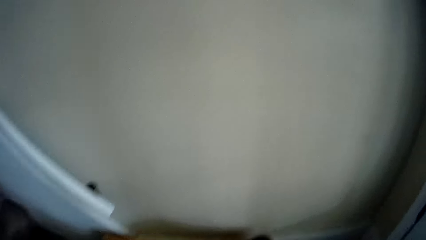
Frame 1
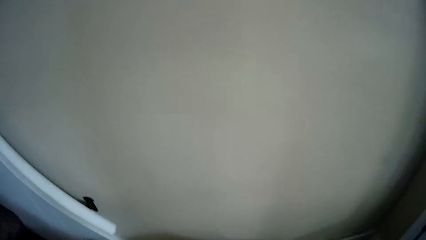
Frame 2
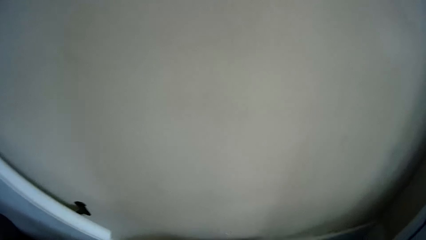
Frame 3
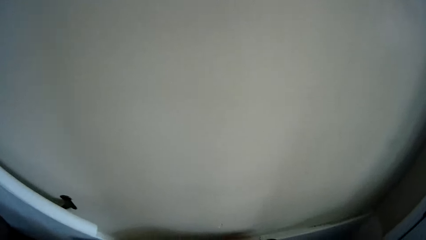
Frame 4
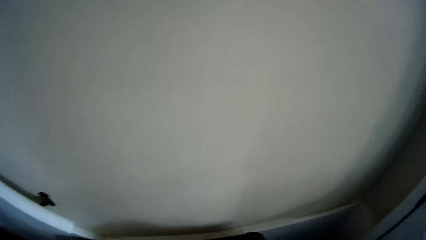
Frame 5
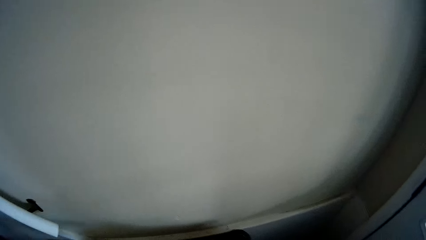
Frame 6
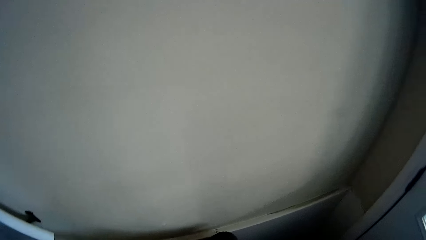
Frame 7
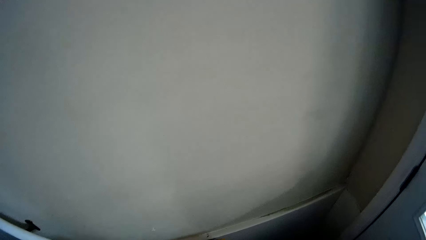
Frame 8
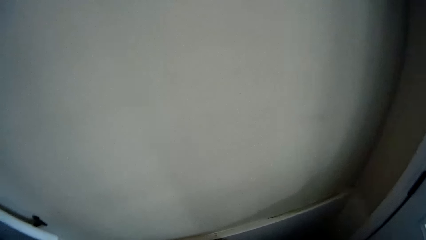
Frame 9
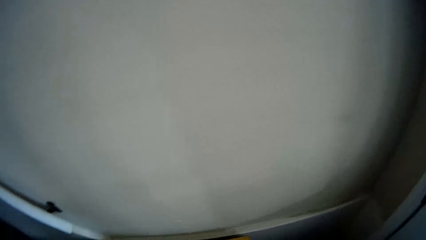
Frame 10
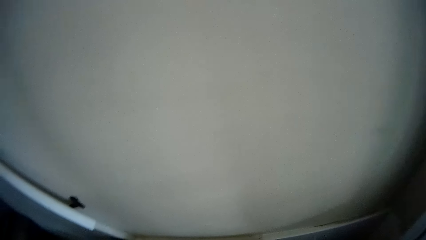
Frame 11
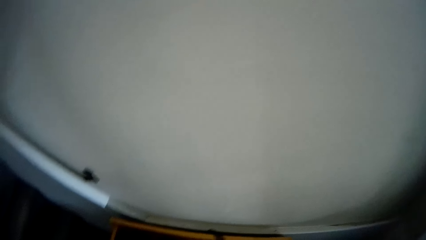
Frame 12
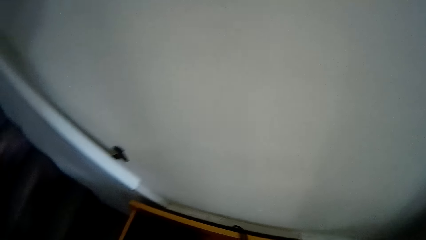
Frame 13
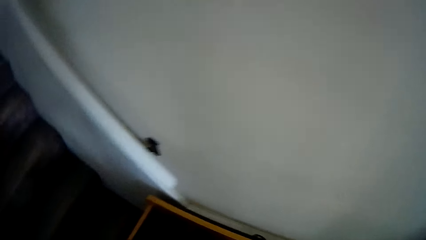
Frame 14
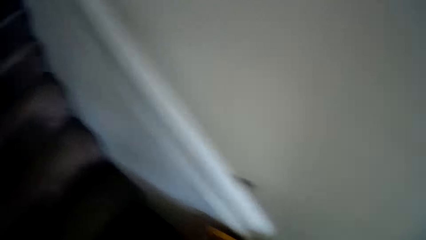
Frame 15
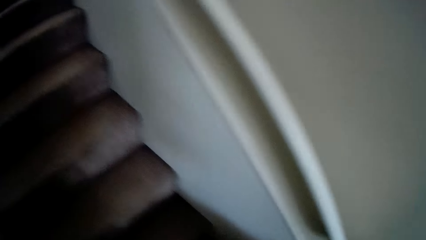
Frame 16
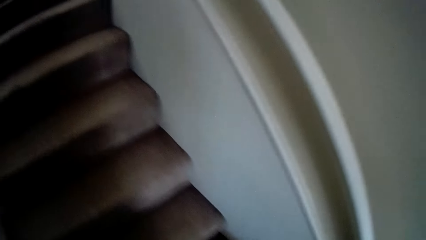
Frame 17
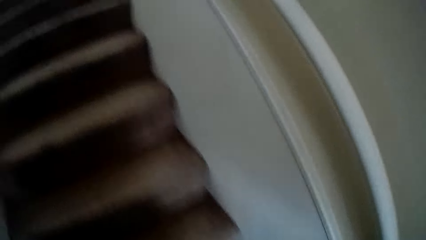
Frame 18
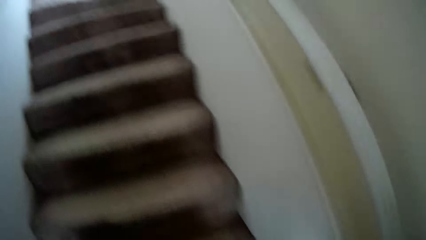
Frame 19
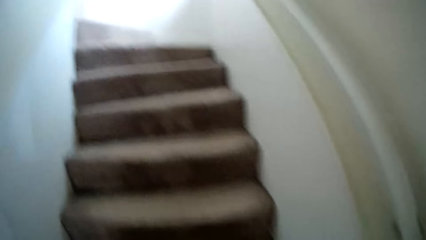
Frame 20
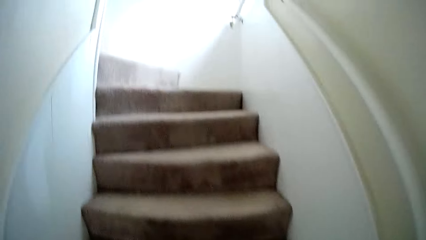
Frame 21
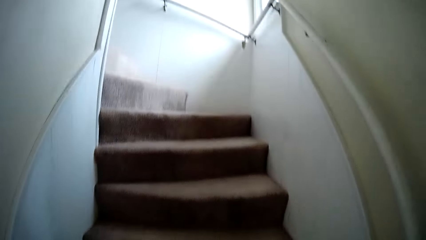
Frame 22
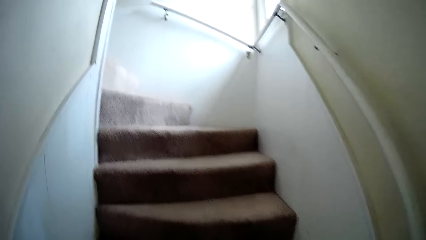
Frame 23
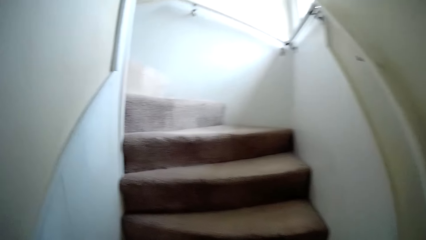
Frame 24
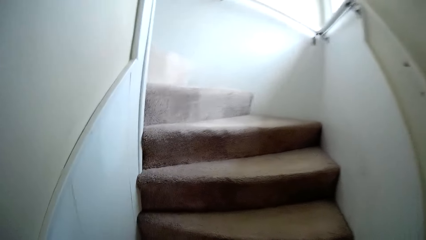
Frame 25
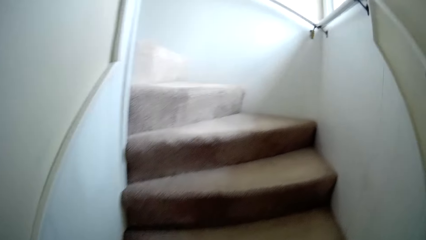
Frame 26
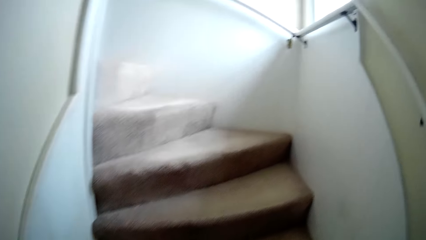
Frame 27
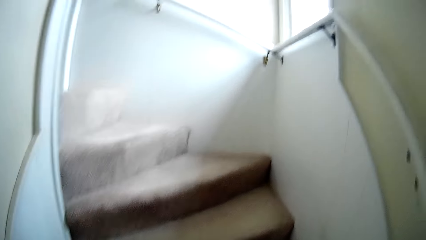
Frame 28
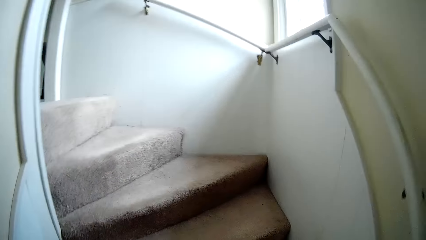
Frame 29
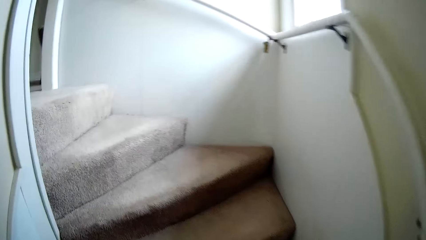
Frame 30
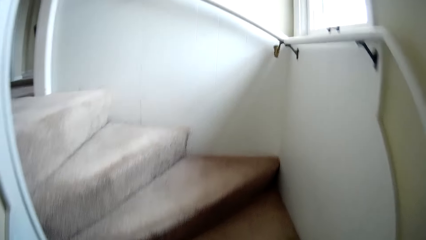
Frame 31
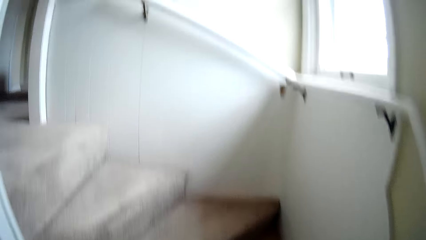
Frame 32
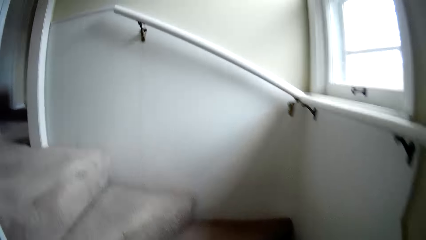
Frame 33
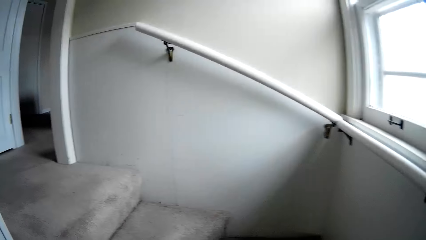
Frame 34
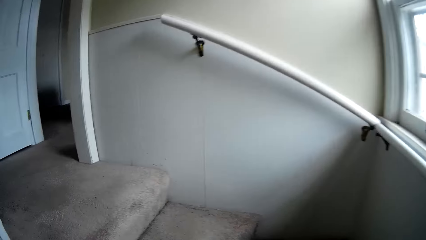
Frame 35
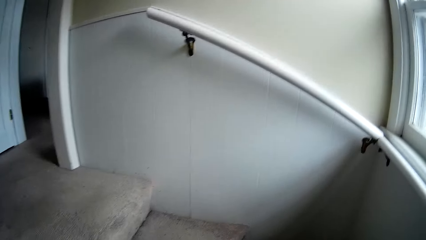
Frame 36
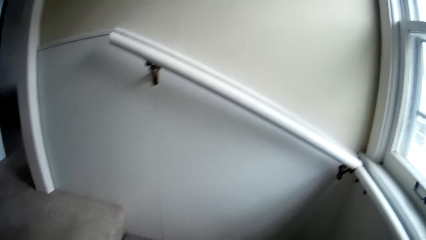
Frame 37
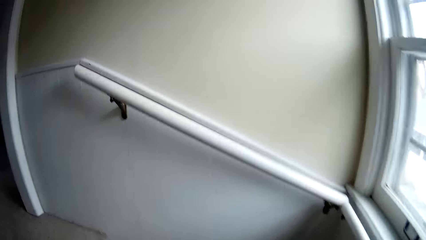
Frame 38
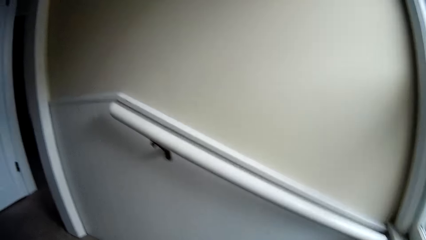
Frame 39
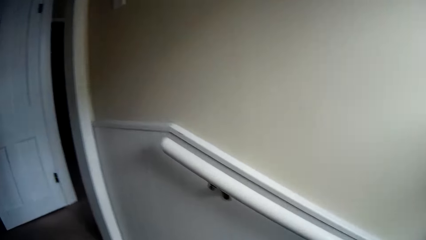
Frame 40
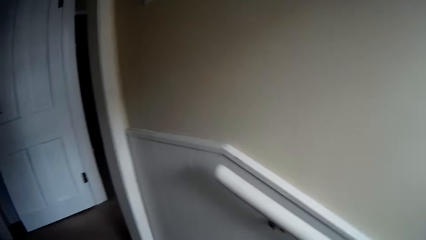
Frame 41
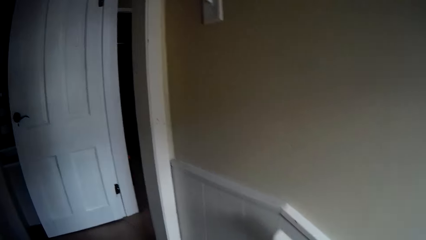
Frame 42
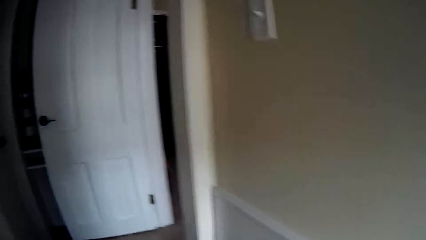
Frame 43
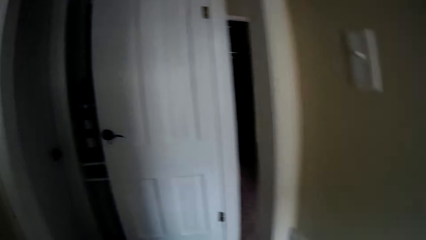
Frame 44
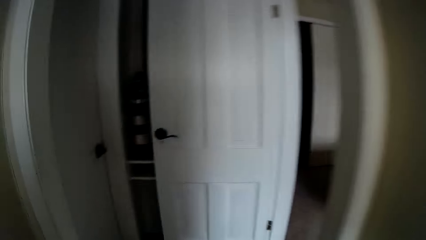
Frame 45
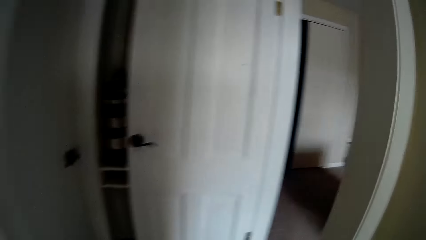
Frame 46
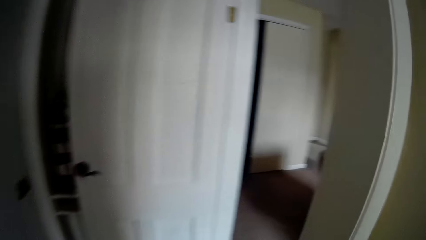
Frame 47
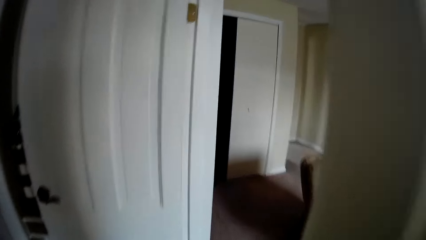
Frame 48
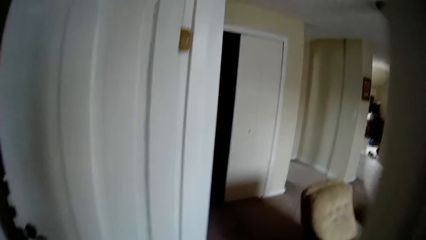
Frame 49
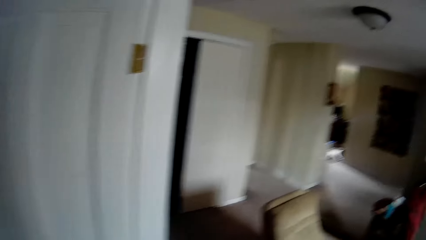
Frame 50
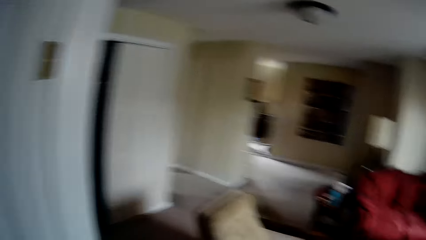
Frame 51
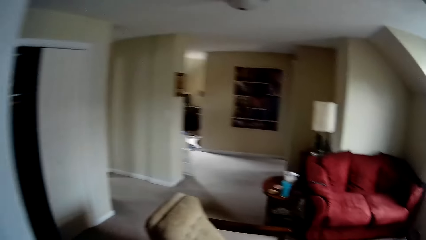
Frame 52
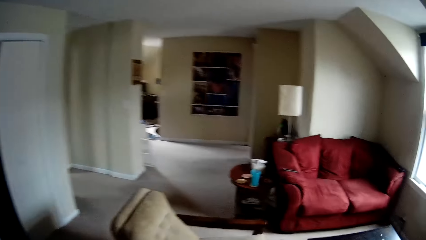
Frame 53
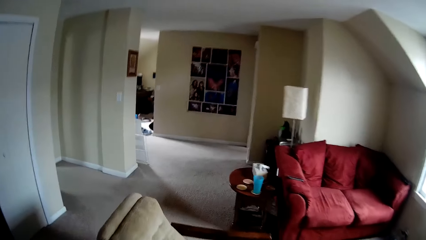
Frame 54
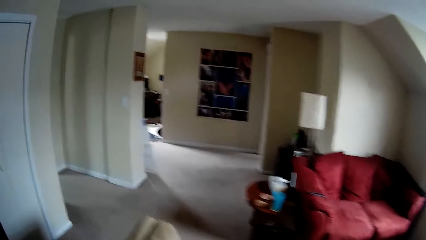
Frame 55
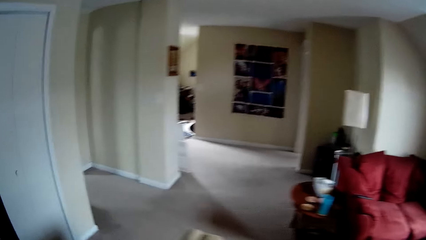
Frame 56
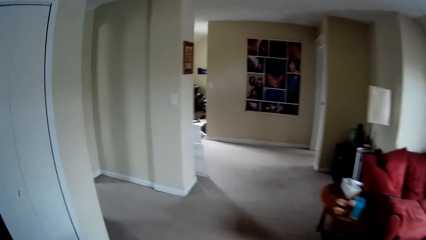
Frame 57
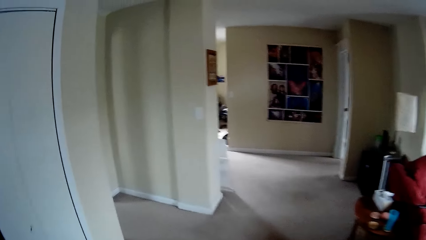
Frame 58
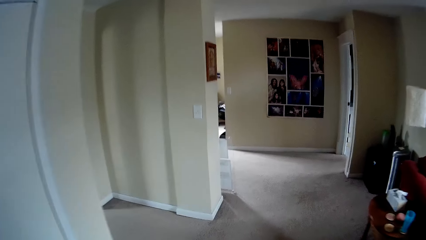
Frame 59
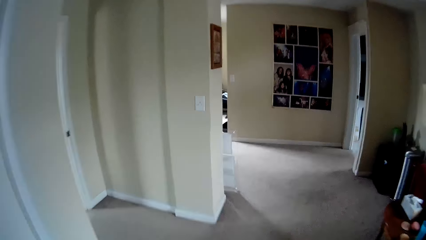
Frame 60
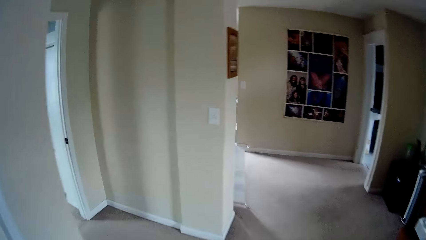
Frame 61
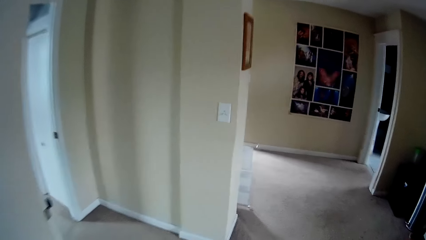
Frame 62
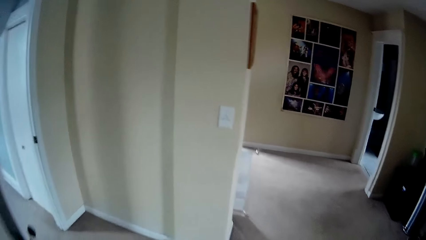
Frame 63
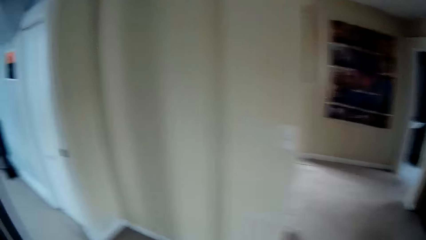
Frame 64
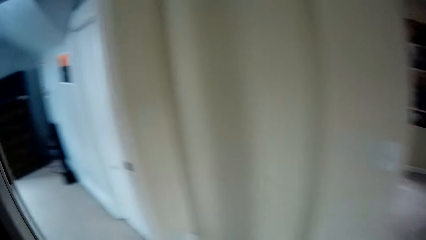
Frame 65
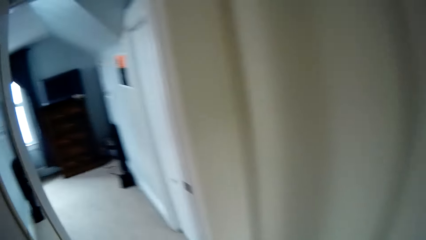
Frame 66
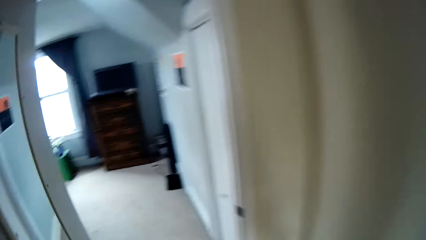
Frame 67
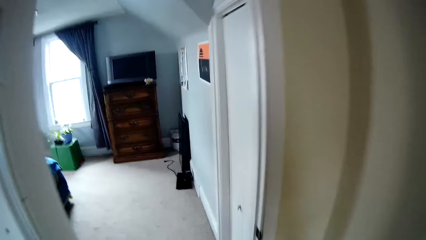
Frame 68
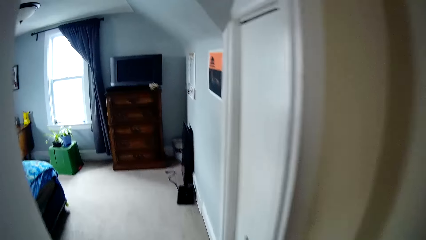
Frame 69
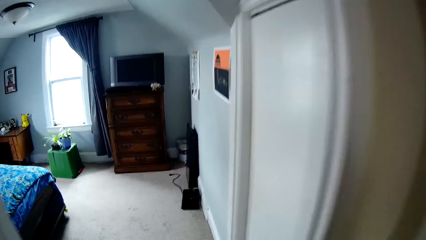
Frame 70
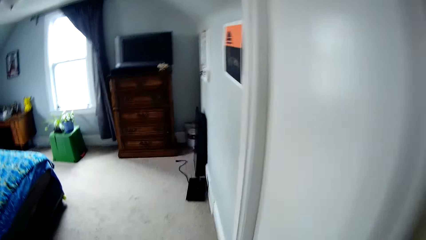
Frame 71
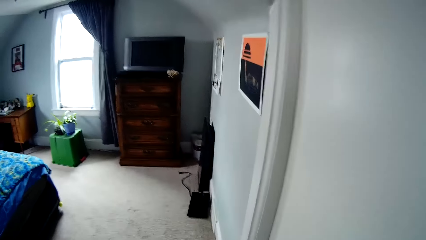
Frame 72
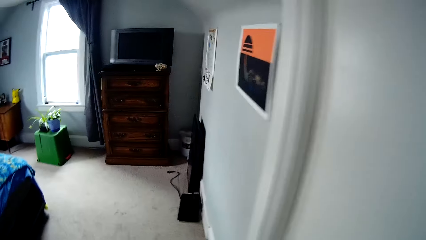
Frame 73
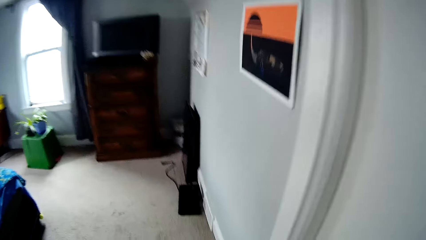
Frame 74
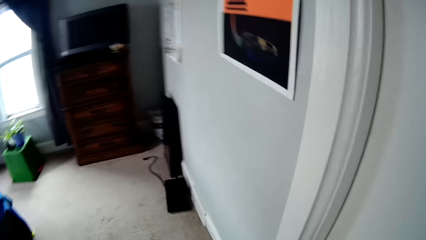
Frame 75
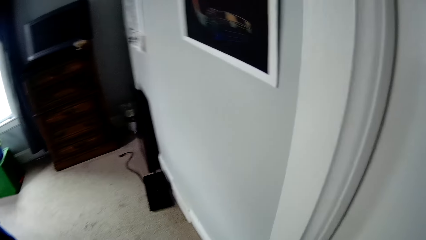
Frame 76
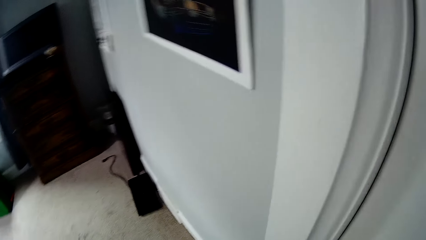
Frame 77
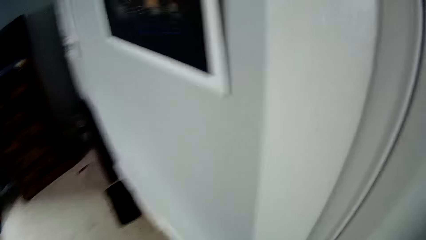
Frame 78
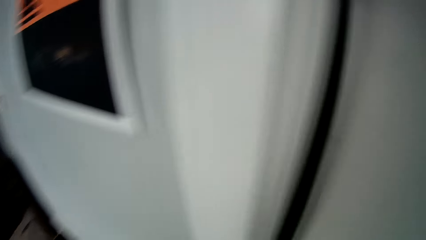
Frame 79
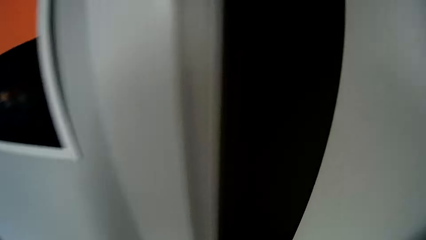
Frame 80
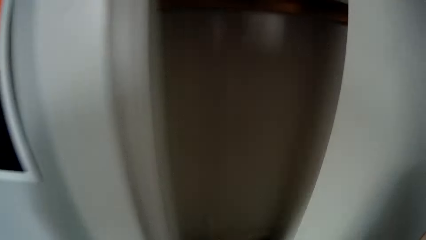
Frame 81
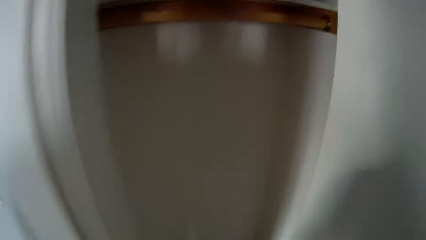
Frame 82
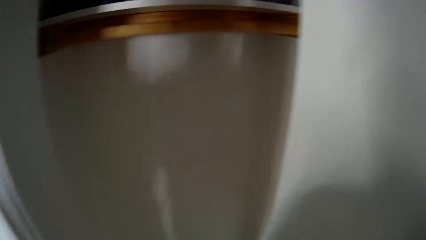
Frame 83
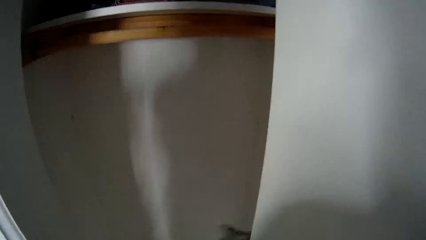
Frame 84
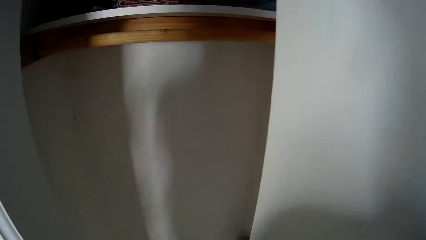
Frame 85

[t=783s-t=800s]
The camera wearer walks upstairs. They walk towards another room. They open the closet.
